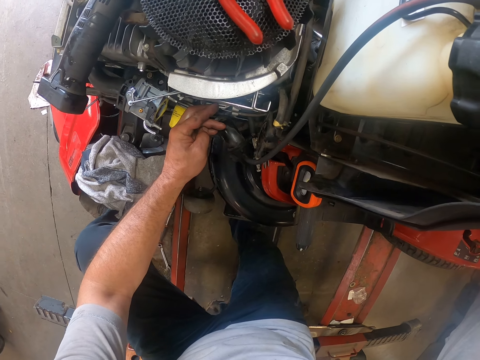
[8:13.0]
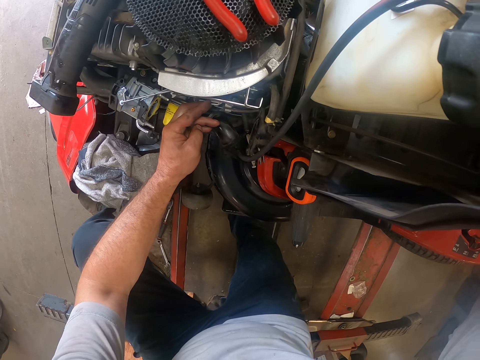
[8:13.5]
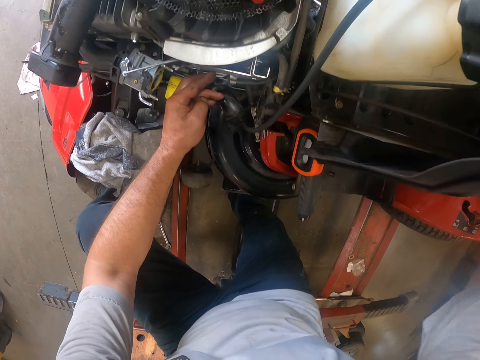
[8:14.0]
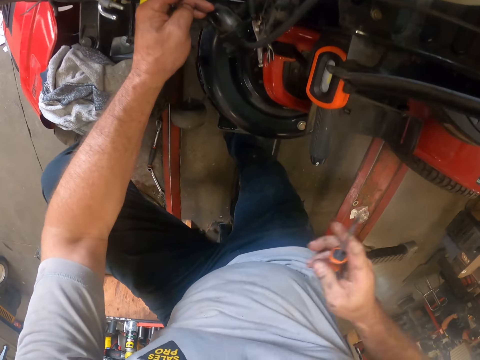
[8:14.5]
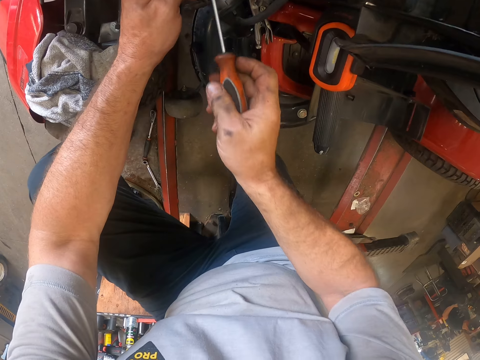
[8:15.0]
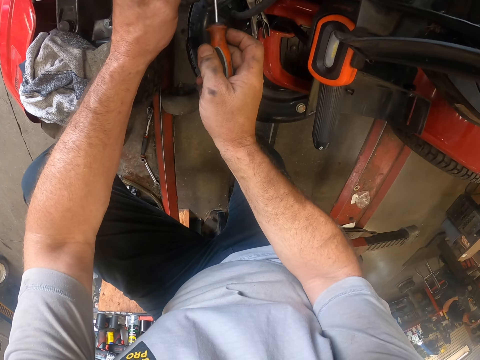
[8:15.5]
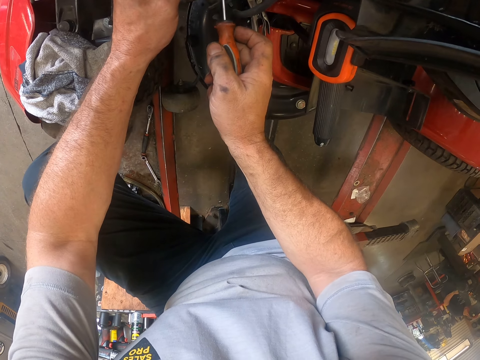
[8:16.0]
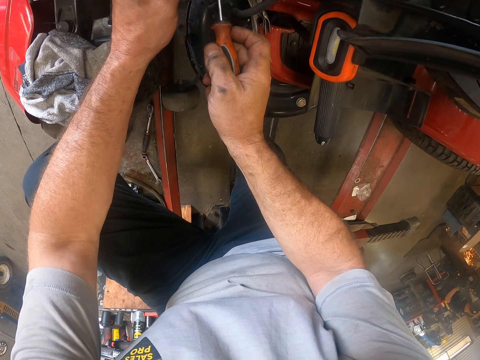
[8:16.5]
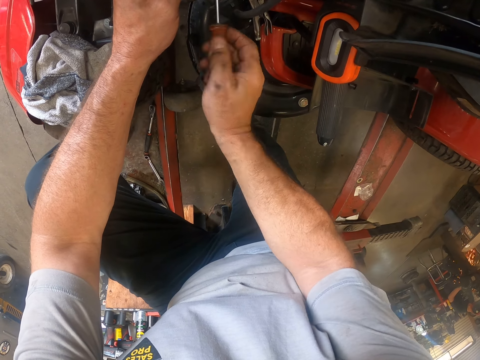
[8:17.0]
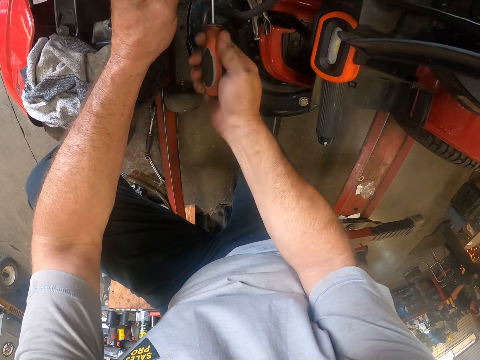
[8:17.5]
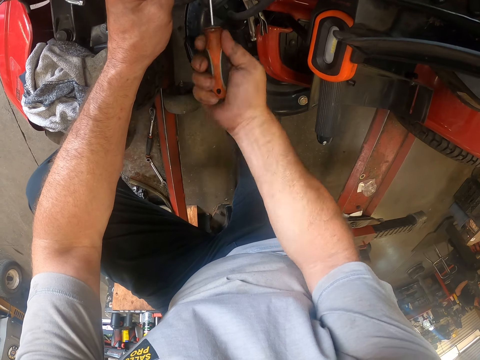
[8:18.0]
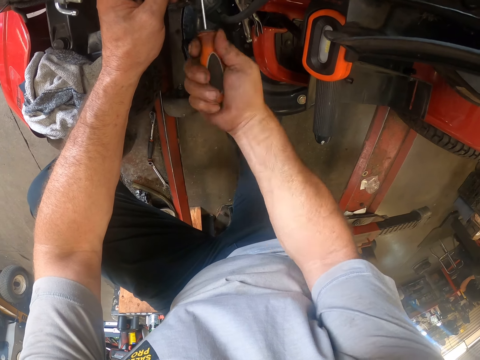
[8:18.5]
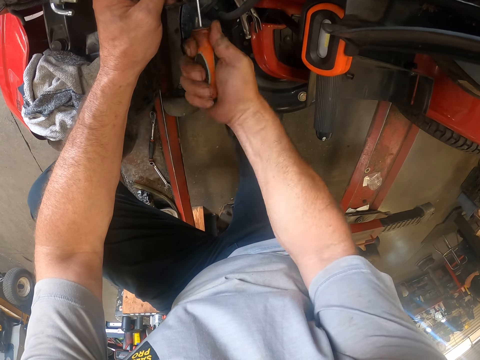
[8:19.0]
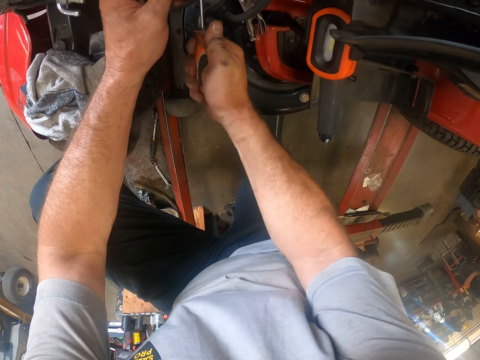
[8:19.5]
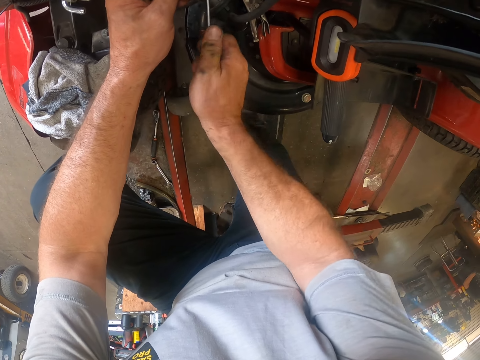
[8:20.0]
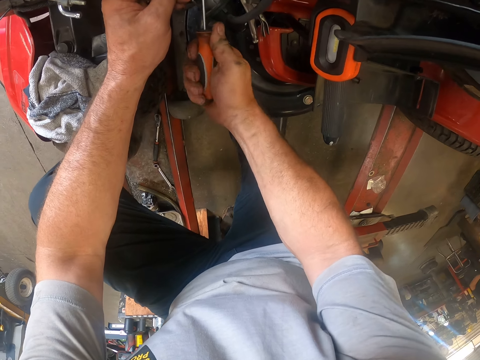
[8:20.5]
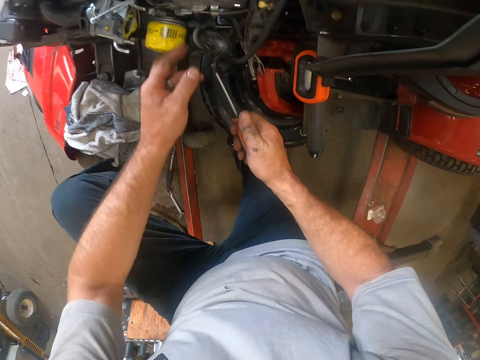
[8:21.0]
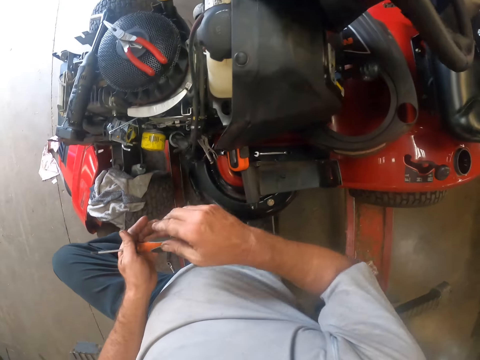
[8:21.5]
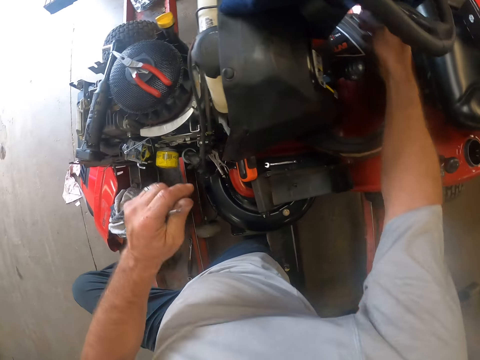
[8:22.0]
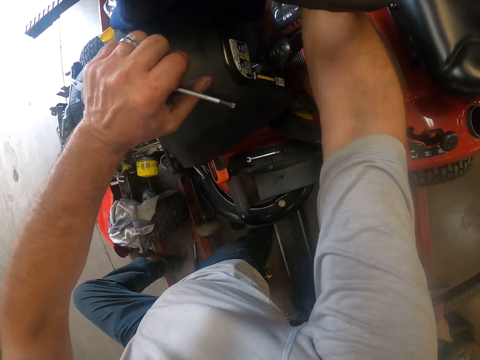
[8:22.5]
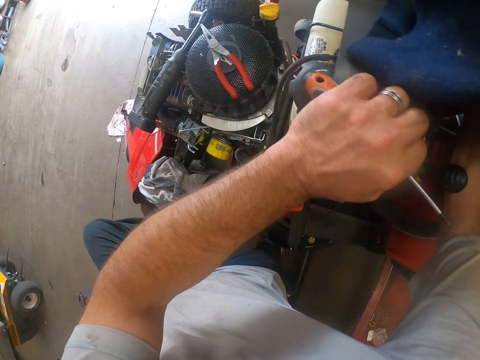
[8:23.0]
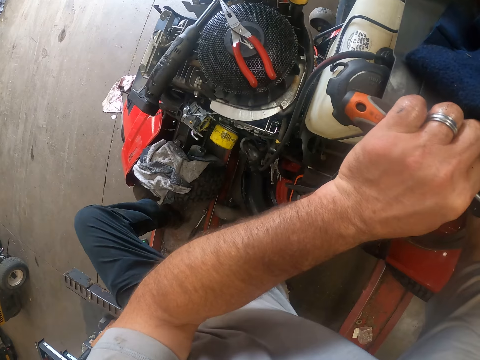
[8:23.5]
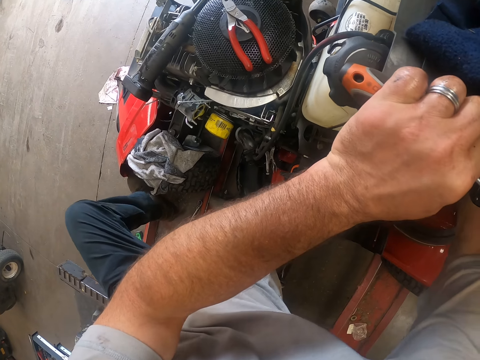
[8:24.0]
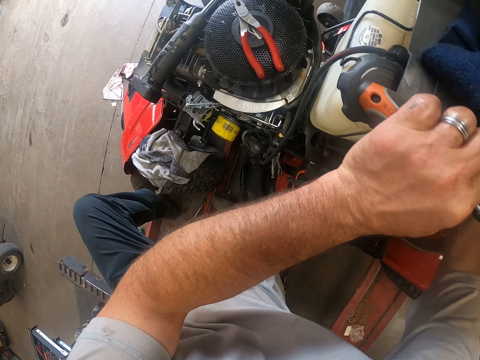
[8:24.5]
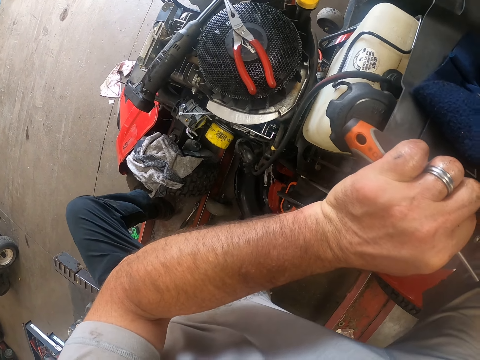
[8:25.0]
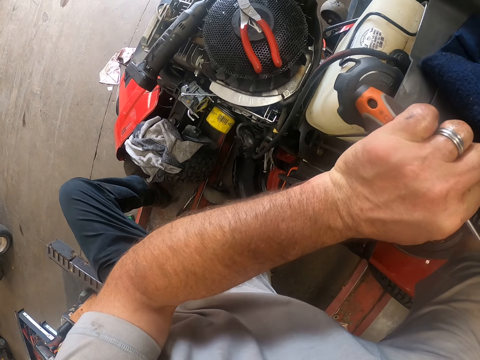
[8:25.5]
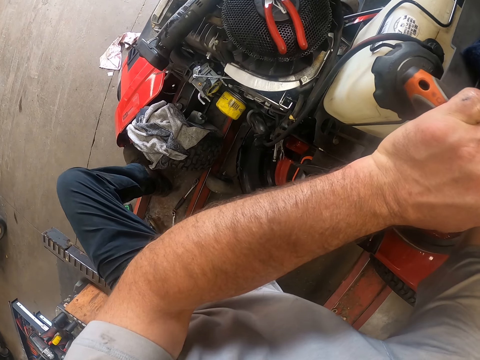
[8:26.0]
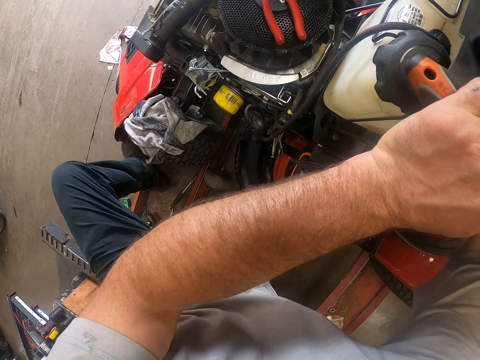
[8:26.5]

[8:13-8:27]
The camera wearer fits the screwdriver in a nut. He uses the screwdriver in his right hand on the lawn mower. He tightens something with the screwdriver. He unhands the lawn mower part. He passes the screwdriver from his right hand to his left hand. He moves his right hand on the lawn mower. He places his left hand on the lawn mower.

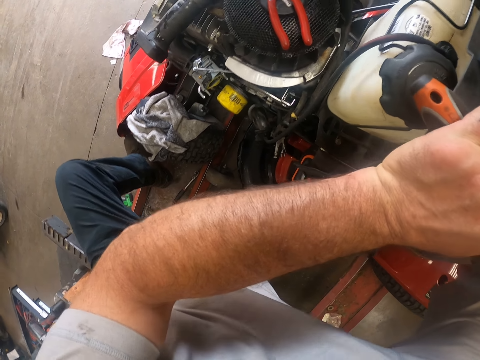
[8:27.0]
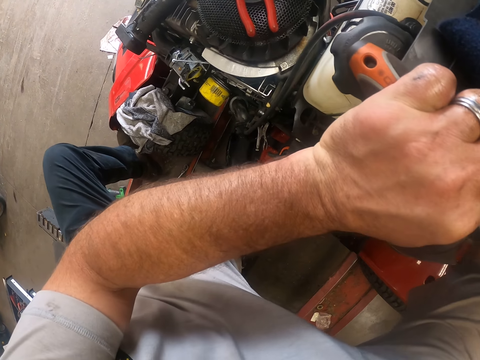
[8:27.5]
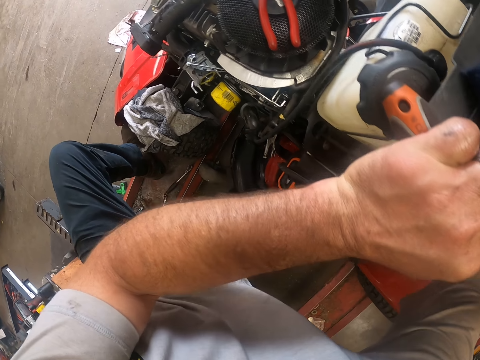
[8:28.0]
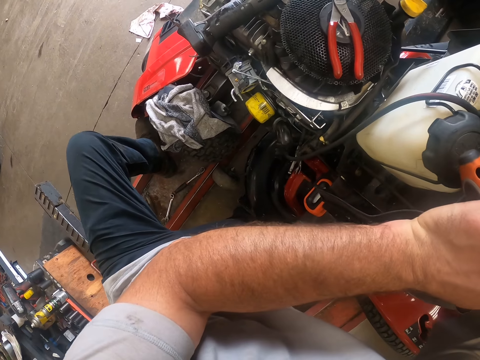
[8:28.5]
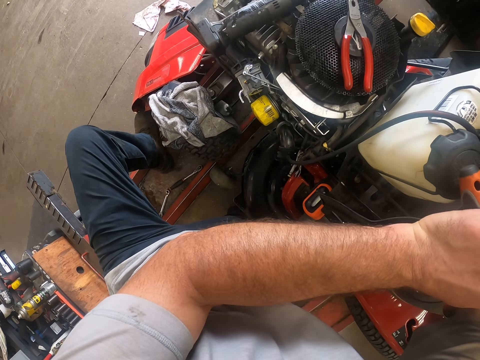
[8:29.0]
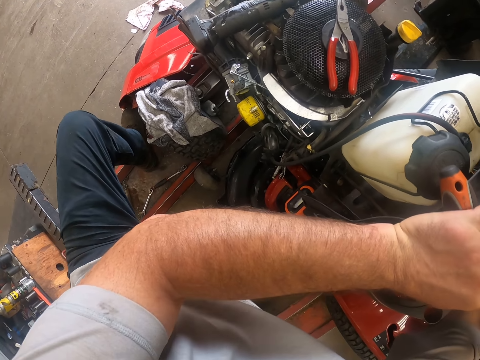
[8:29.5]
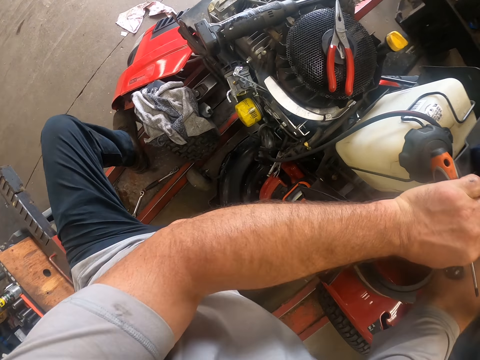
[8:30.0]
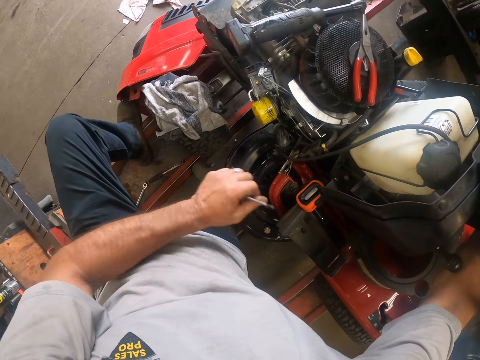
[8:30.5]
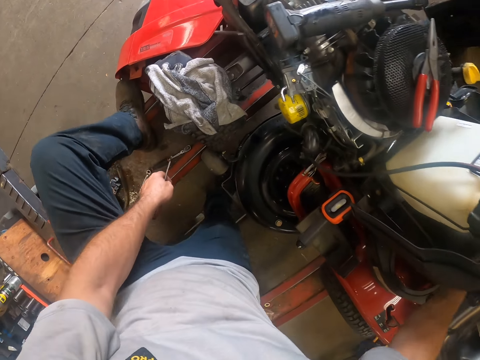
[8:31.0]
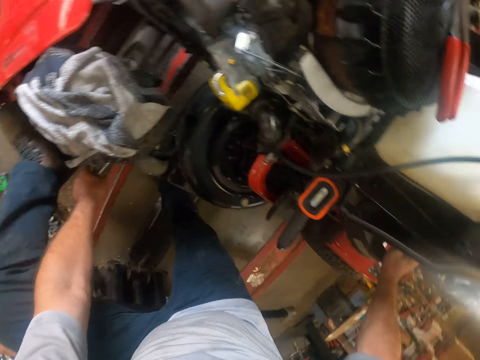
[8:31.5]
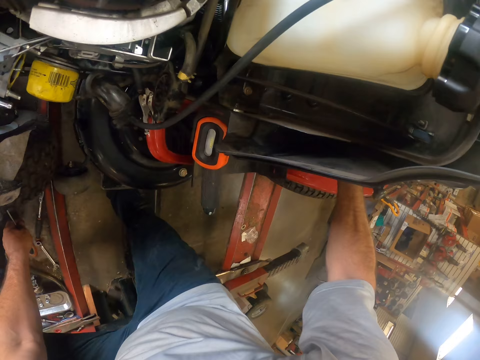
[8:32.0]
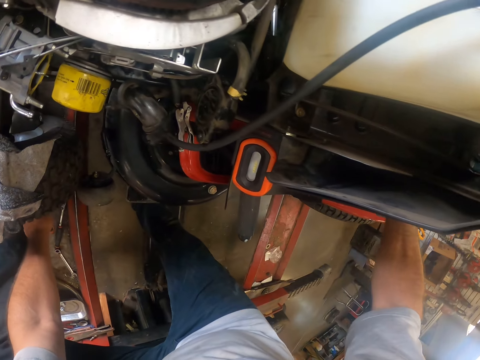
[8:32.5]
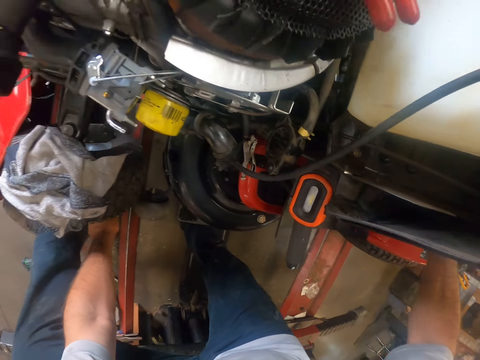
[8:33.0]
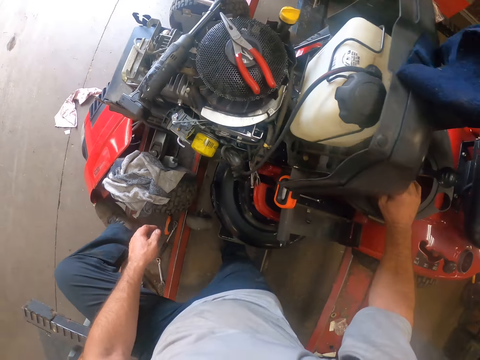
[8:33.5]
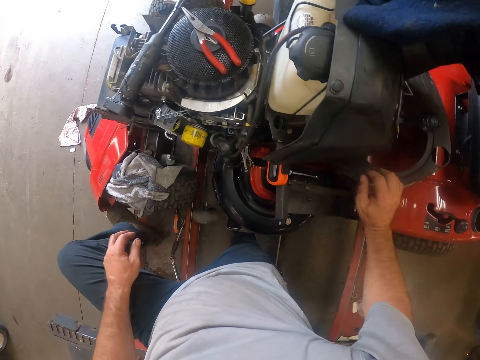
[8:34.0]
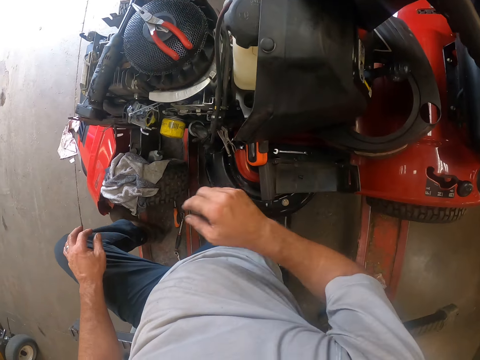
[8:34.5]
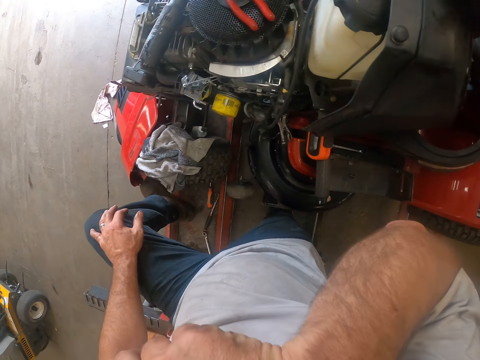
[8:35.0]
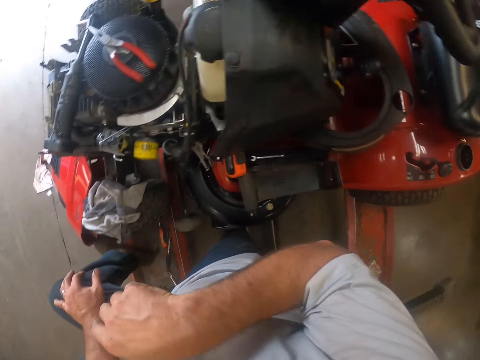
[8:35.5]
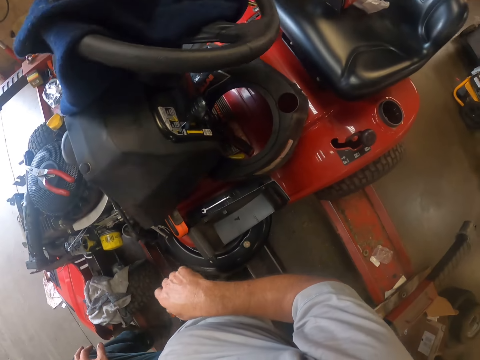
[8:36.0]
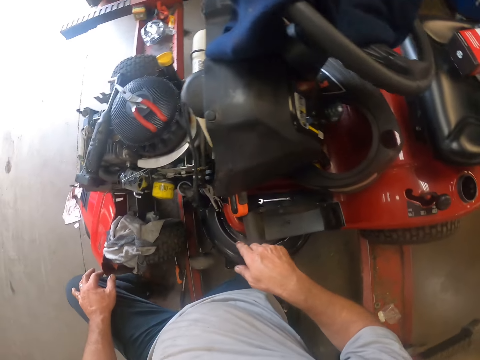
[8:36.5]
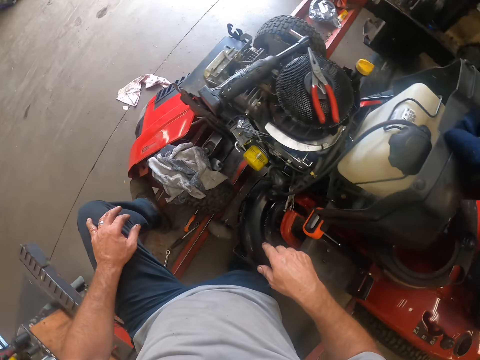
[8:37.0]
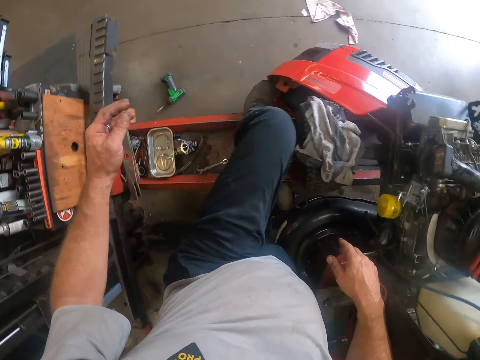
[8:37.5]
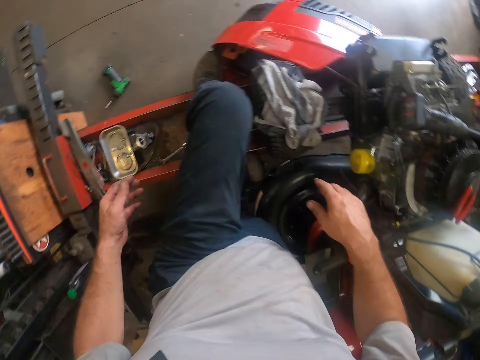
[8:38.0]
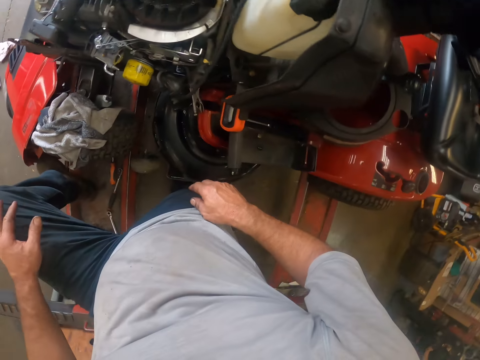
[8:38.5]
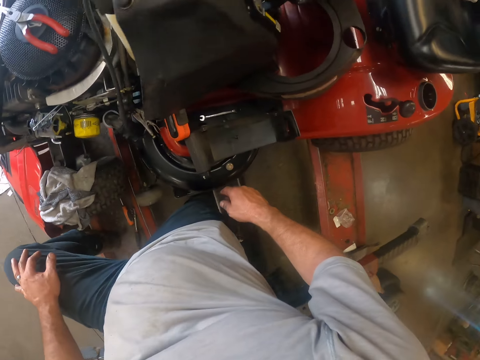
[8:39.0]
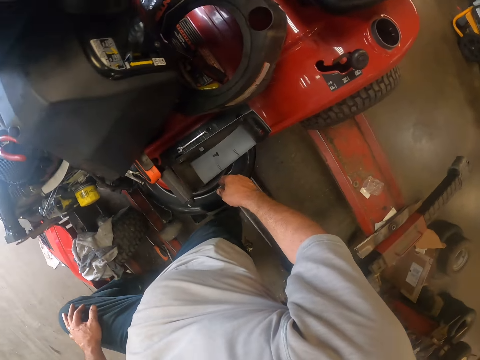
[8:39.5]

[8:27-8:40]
The camera wearer releases his hand. He drops the screwdriver on the floor with his left hand. He places the screwdriver on the bench. He unhands the lawn mower. He touches his face with his right hand. He looks at the lawn mower. He turns around. He looks at the lawn mower.
